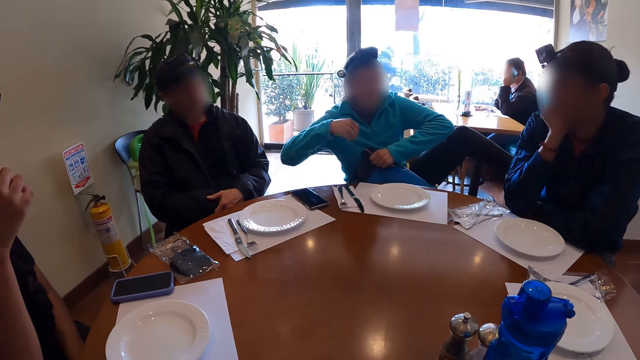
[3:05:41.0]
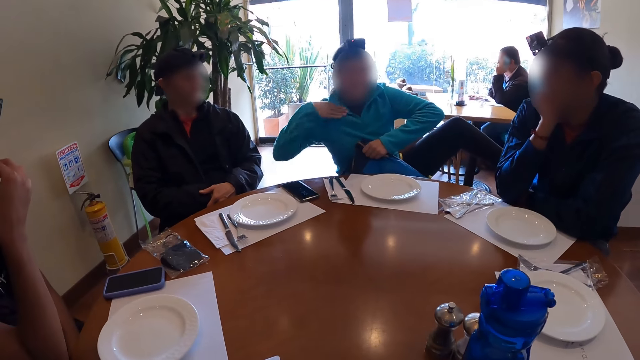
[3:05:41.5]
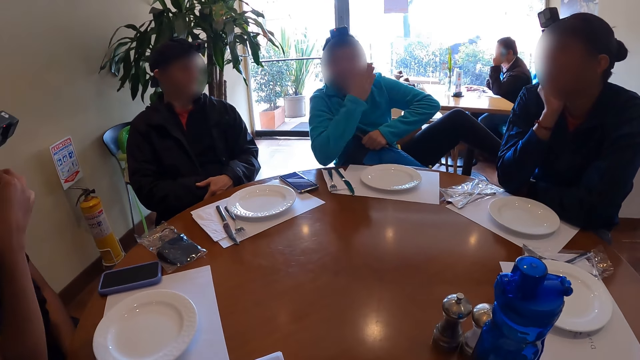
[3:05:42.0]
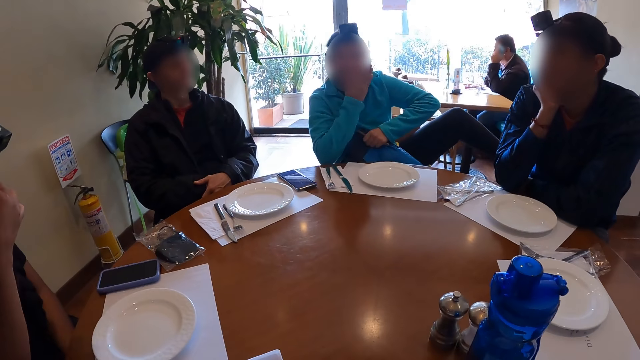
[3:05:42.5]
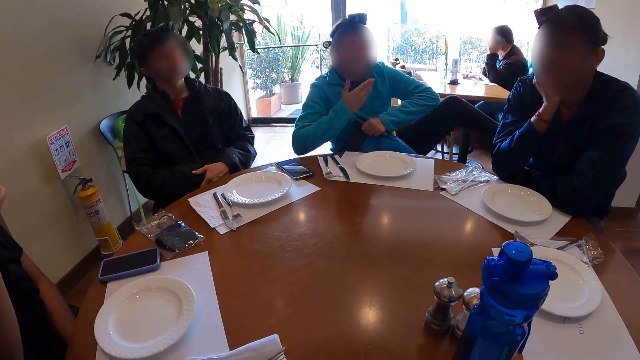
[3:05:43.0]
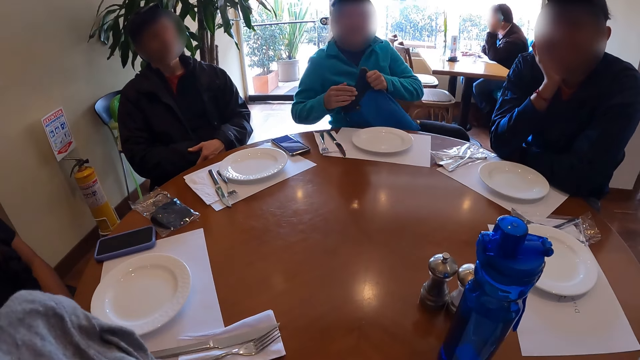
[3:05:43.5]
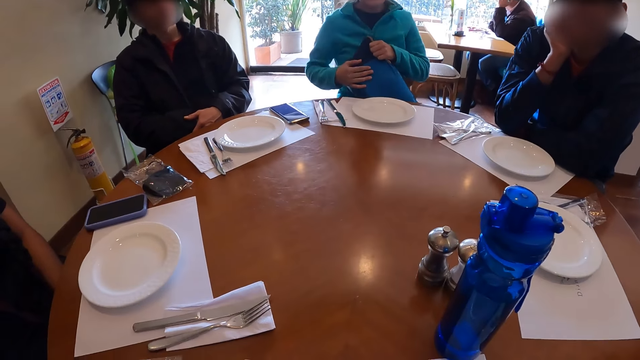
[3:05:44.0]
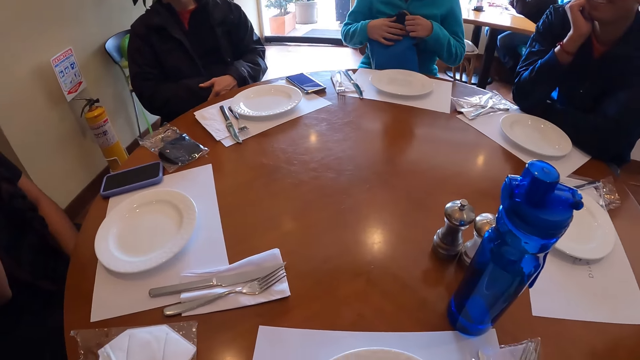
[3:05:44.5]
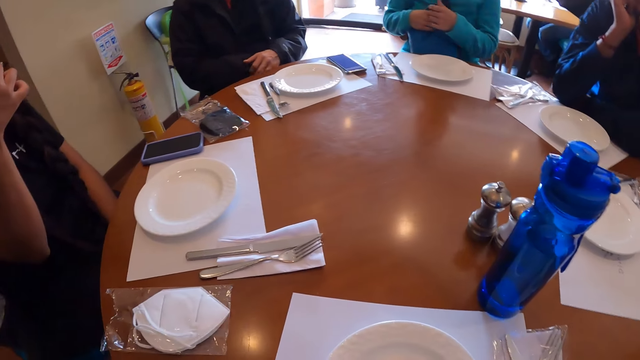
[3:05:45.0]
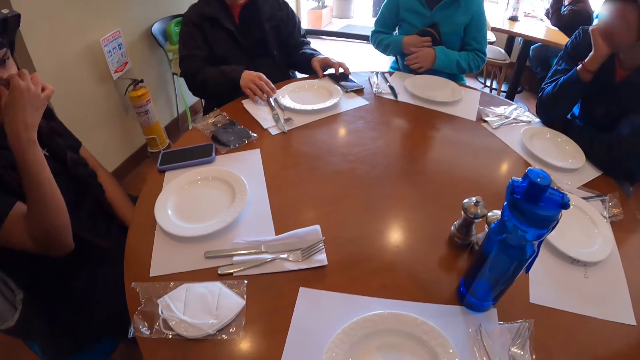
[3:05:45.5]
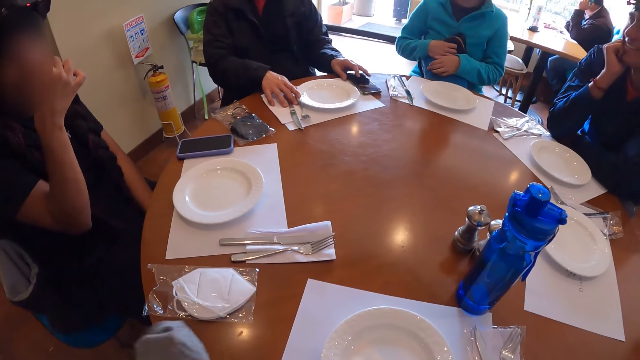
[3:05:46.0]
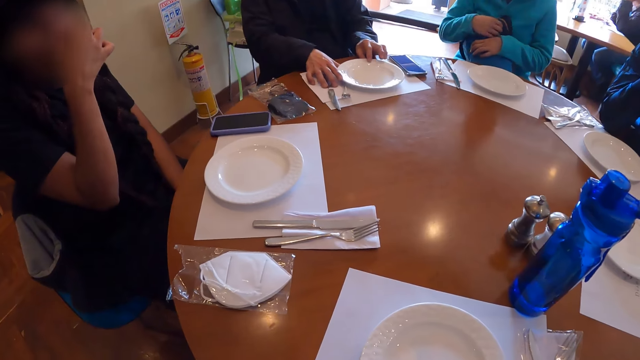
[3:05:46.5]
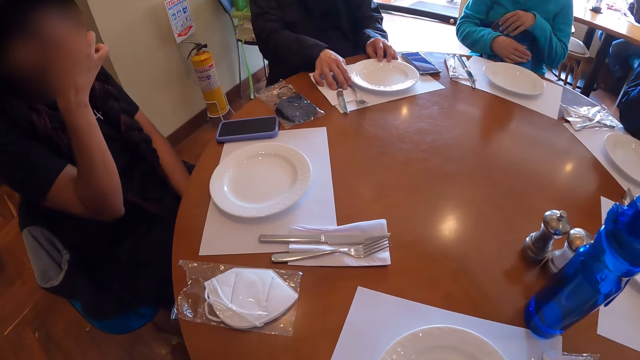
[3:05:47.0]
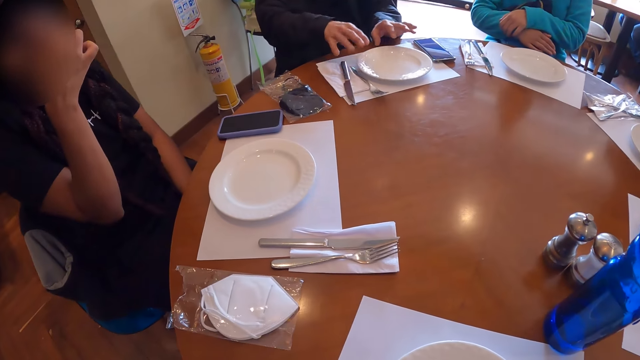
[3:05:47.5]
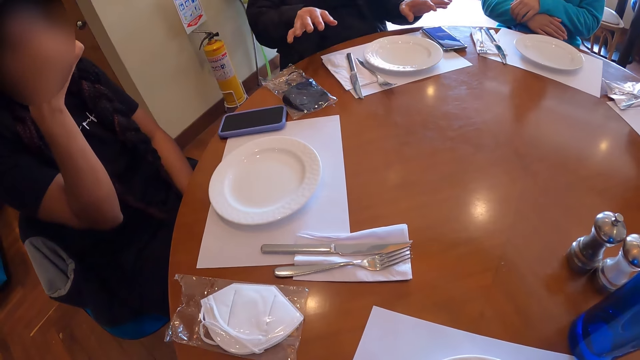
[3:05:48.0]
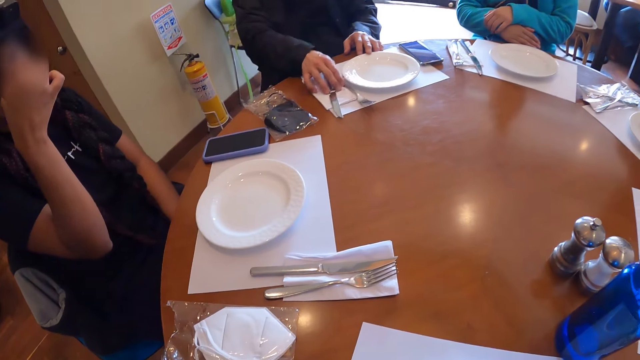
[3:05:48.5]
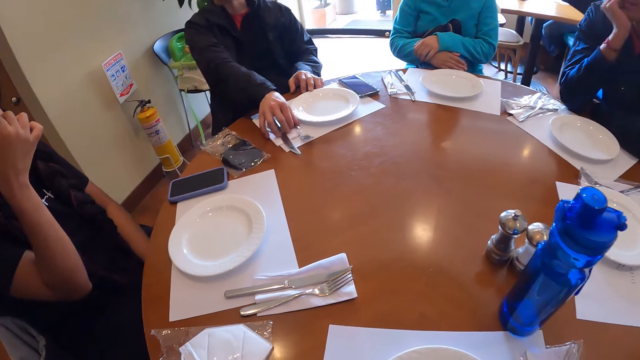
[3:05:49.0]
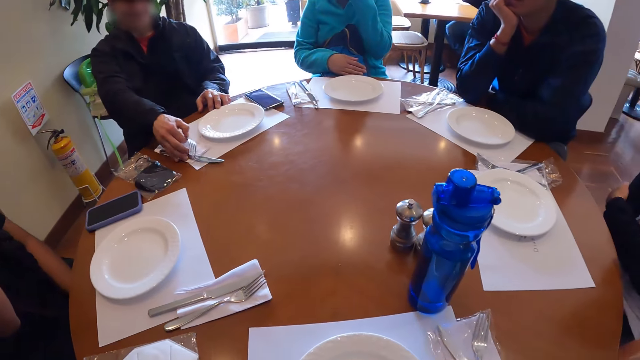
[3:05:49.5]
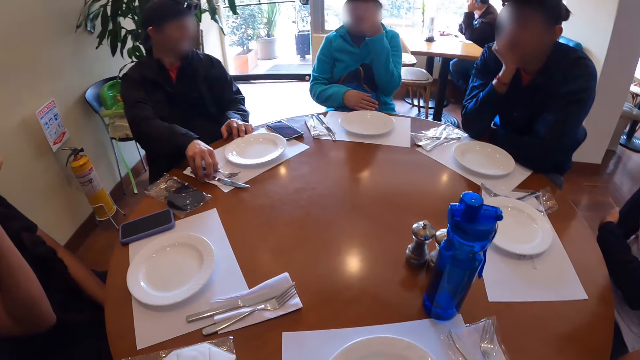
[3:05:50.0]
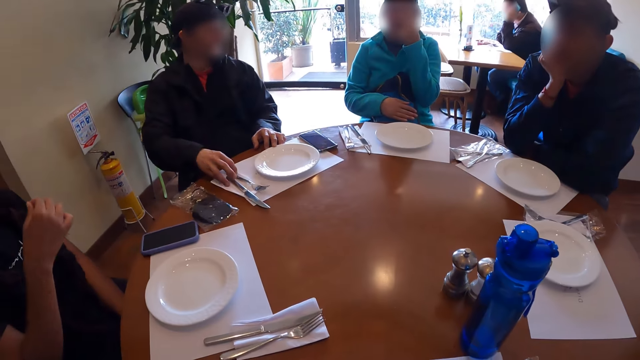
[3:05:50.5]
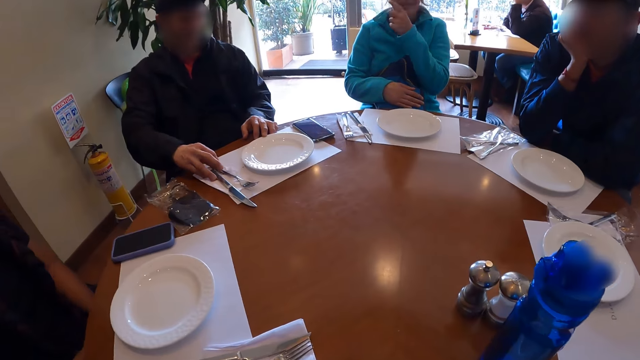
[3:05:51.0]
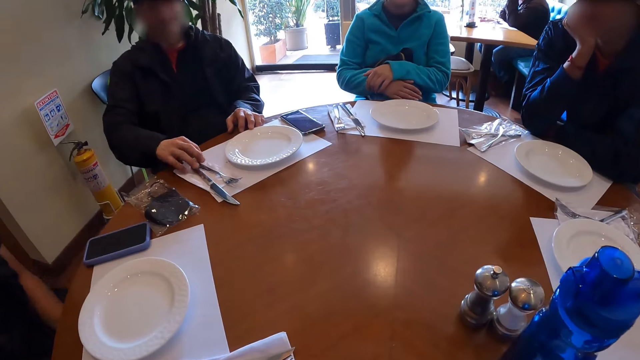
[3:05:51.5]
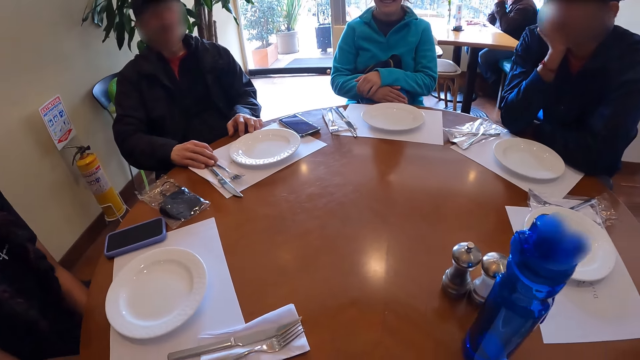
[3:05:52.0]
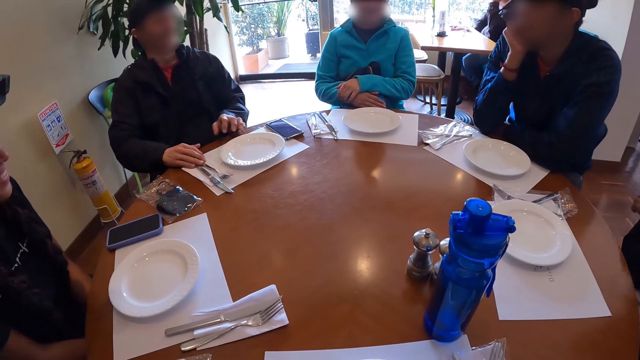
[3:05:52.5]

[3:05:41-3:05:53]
The woman holds the bag with her left hand and touches her shoulders with her right hand. A man looks at the other person. The woman touches her face with her right hand. She touches her face with her right hand again. The woman puts her left leg down and holds the bag with both hands. Another man touches his phone on the table with his left hand. The other man touches a fork and a knife on the table with his right hand. He pushes the knife on the table. He touches a plate on the table with his left hand. He gestures with both hands. He takes the fork from the table with his right hand. The woman touches her face with her left hand. The other man puts the fork on the table with his right hand and shifts the fork and the knife on the table with his right hand. The woman crosses her left hand over her right hand.

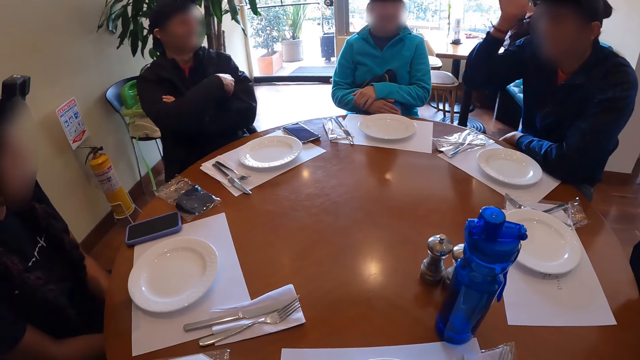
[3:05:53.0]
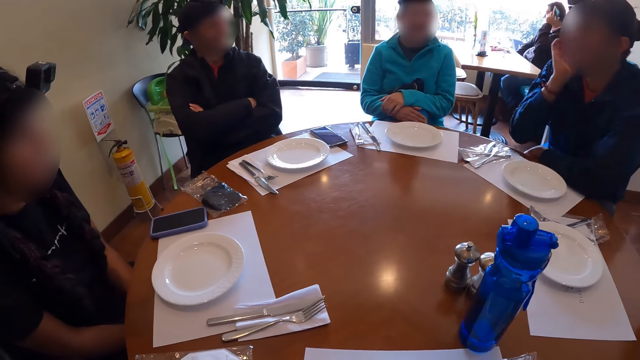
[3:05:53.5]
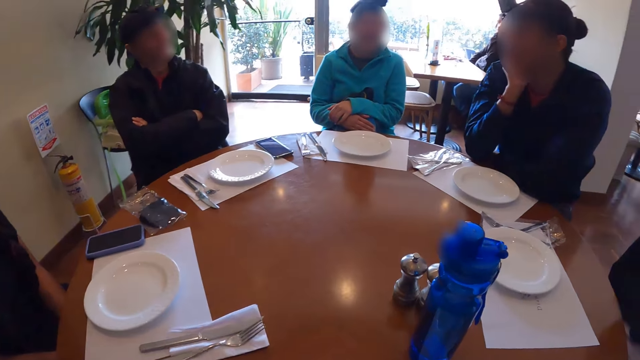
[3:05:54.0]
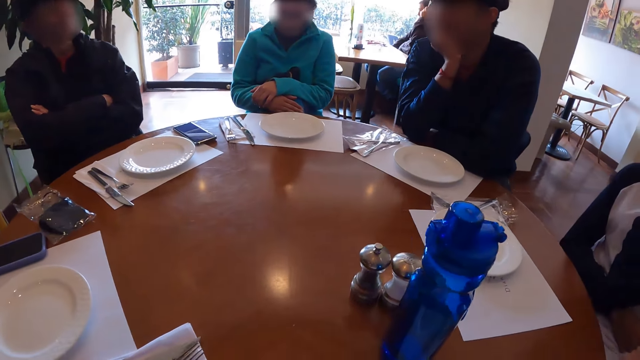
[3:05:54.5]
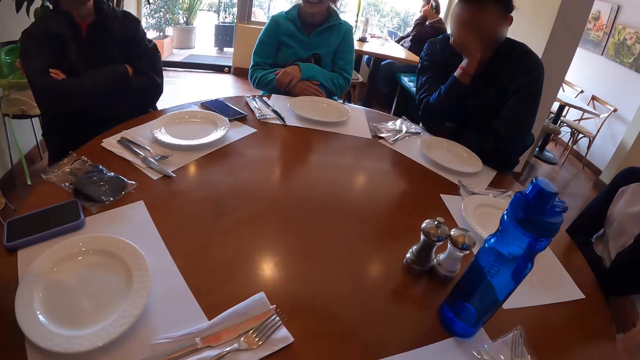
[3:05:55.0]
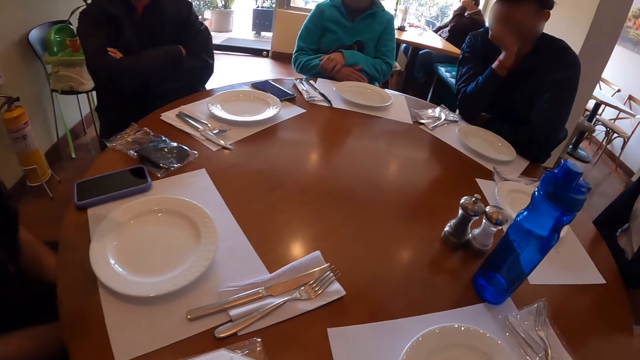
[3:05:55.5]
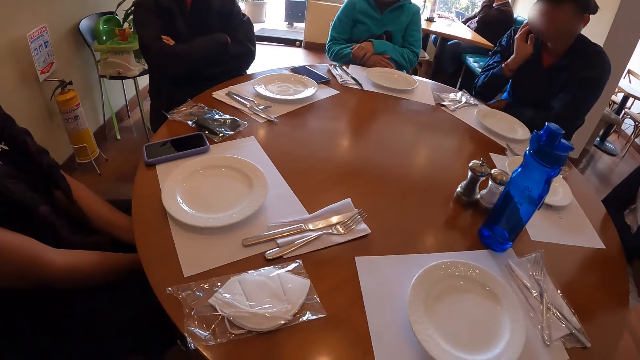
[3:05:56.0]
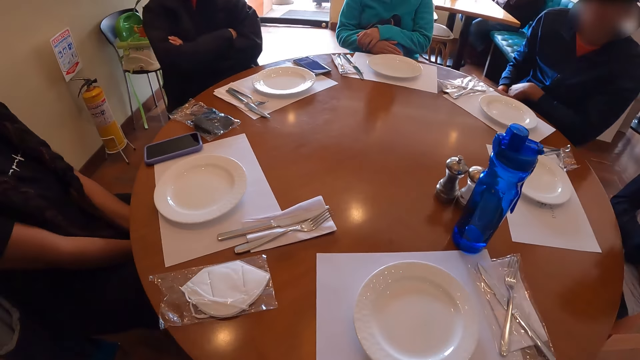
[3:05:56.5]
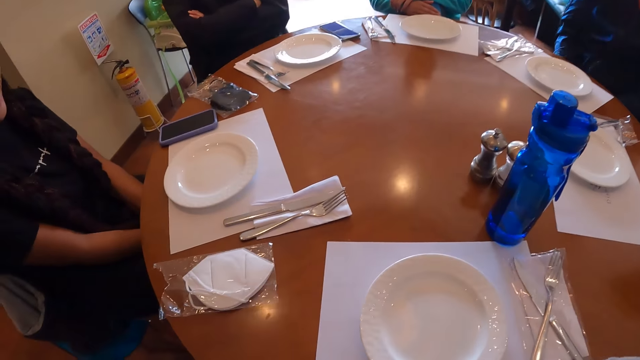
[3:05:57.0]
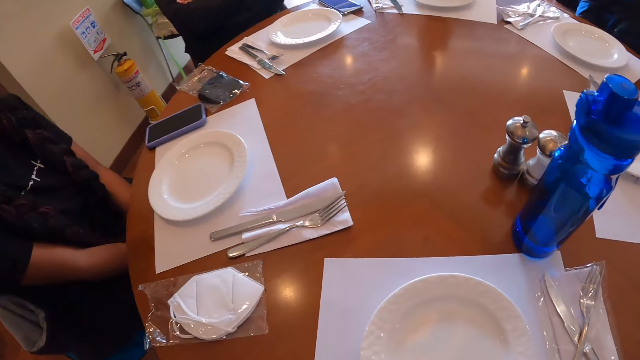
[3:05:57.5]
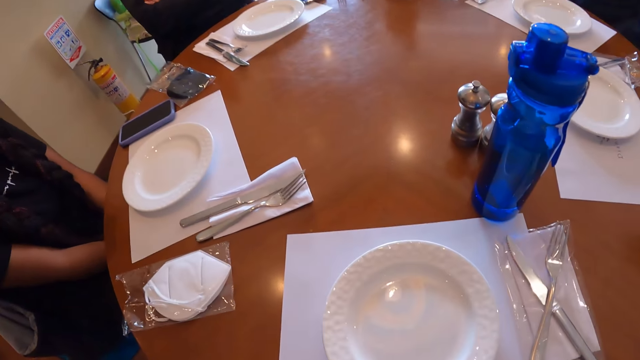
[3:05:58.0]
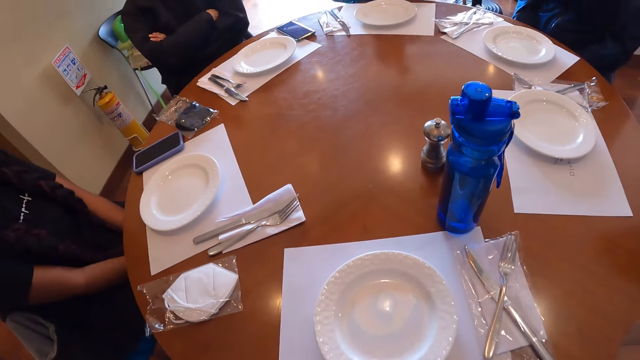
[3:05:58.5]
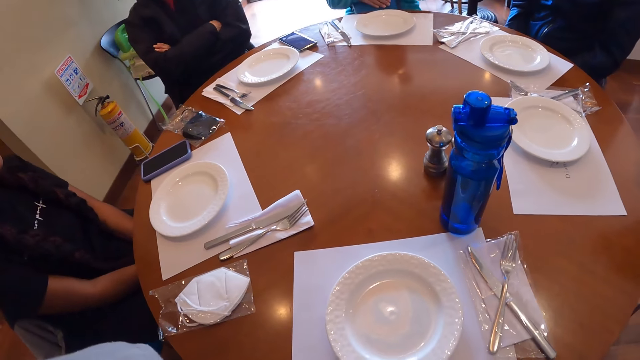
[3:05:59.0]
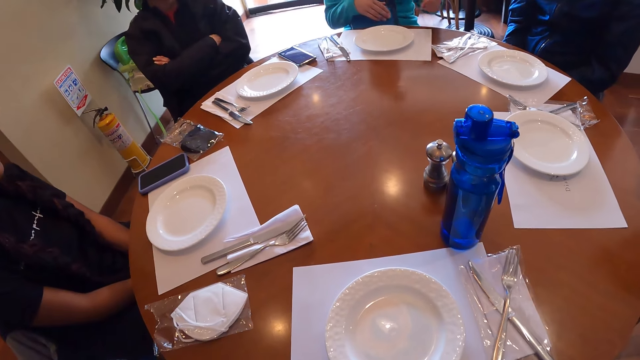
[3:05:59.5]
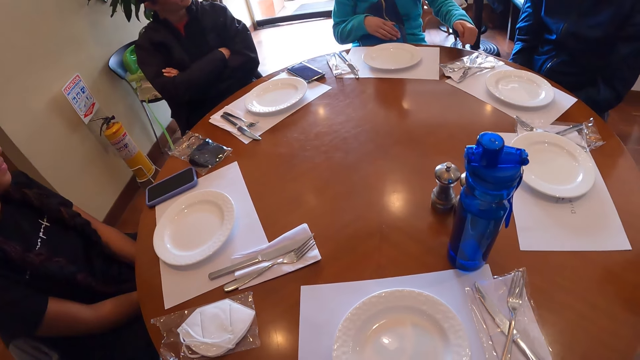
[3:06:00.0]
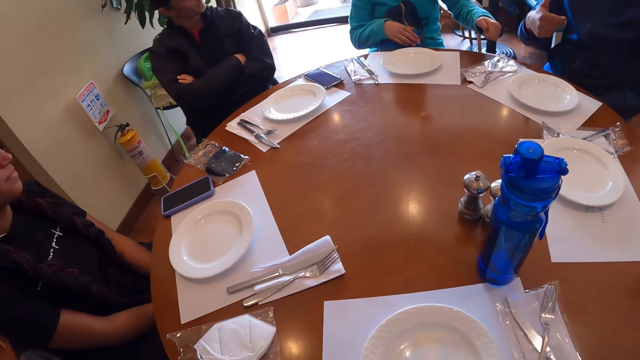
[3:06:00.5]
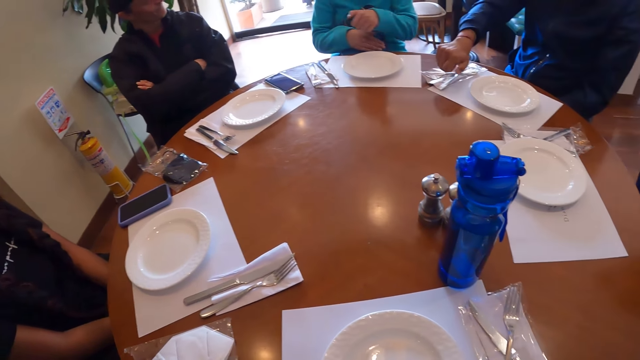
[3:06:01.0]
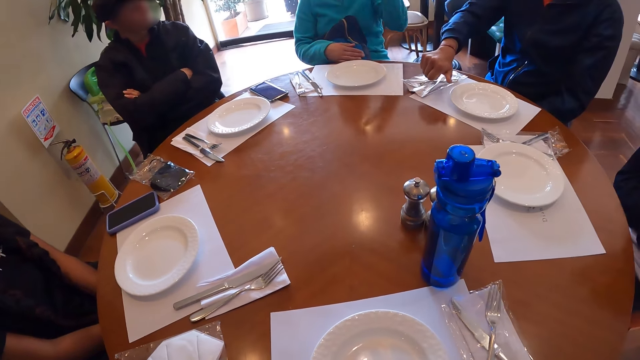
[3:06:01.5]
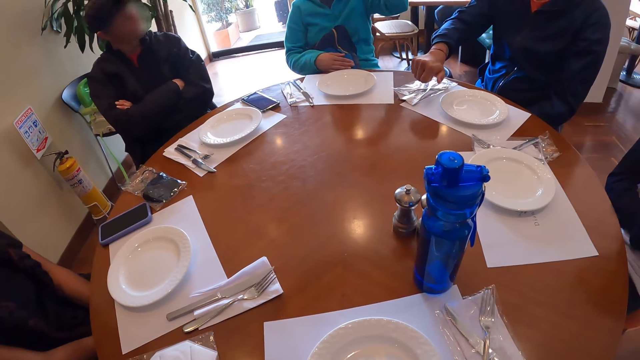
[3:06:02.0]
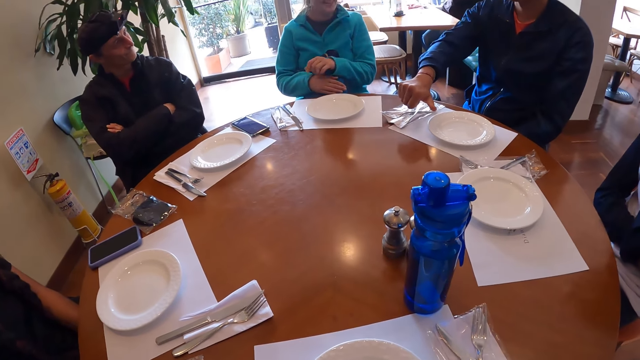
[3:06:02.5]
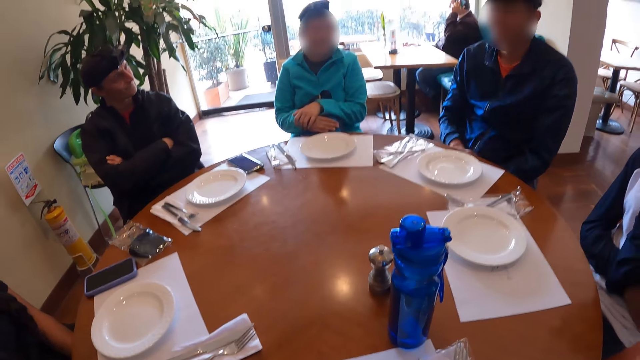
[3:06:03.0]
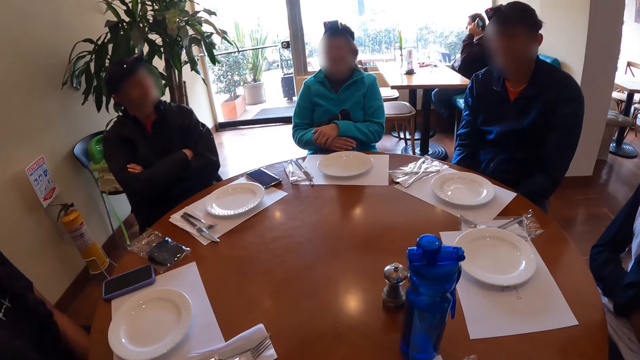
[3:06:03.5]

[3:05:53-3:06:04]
A man folds his arms. Another man gestures with his right hand. The other man rests his jaw on his right hand. A man lifts up his hand. The other man puts both hands down from the table. The woman gestures with her left hand. The other man gestures over the table with his right hand.
